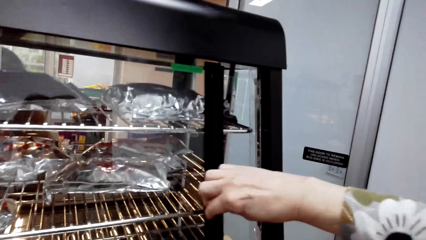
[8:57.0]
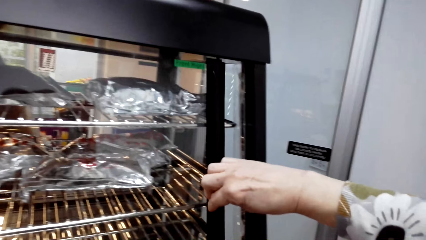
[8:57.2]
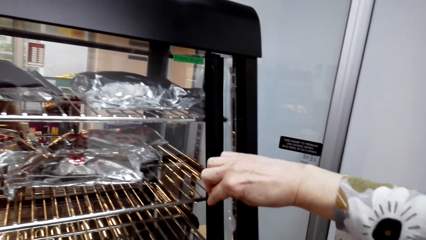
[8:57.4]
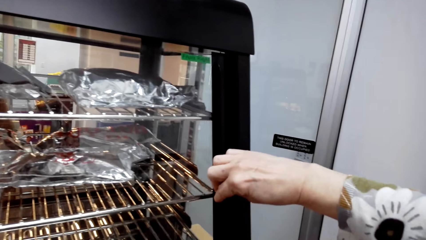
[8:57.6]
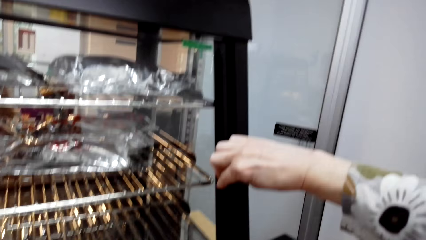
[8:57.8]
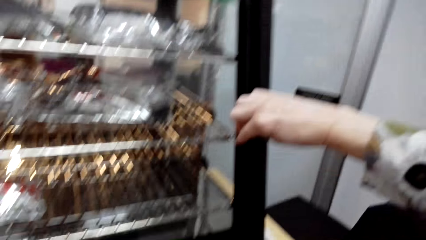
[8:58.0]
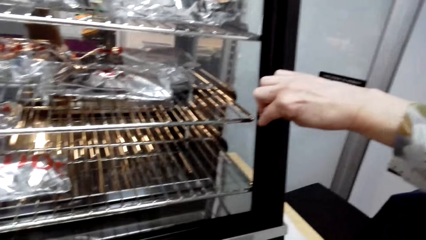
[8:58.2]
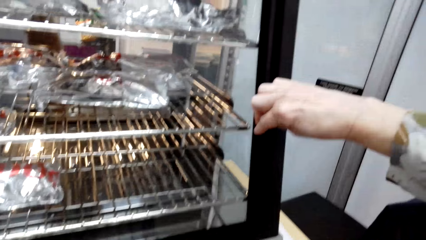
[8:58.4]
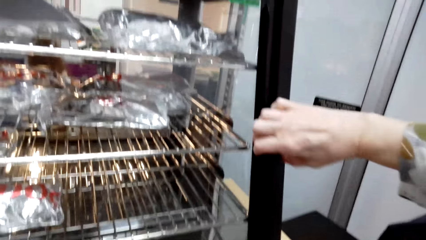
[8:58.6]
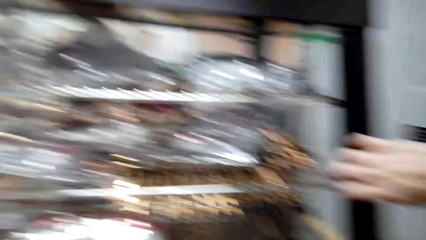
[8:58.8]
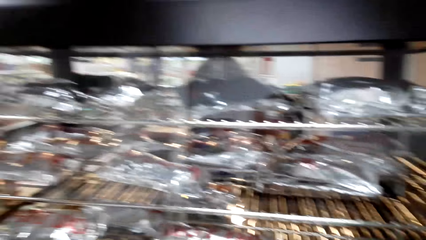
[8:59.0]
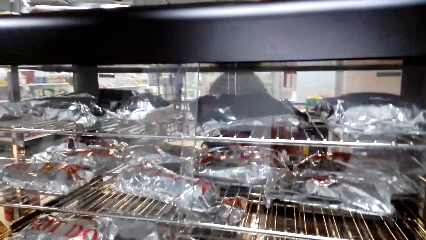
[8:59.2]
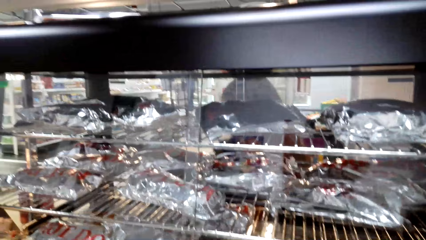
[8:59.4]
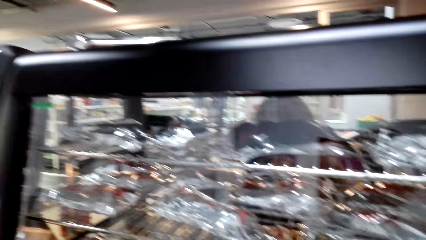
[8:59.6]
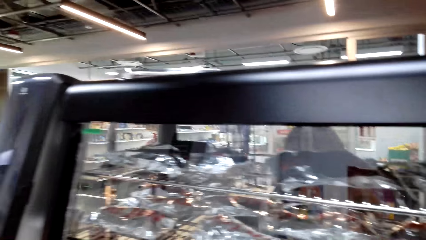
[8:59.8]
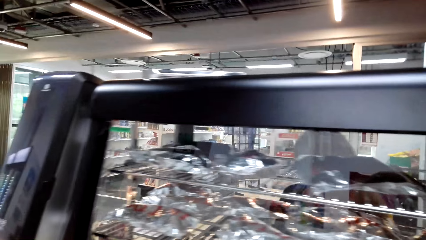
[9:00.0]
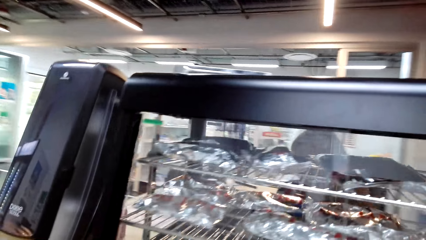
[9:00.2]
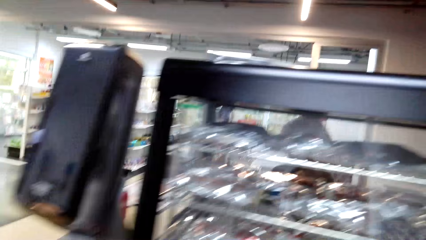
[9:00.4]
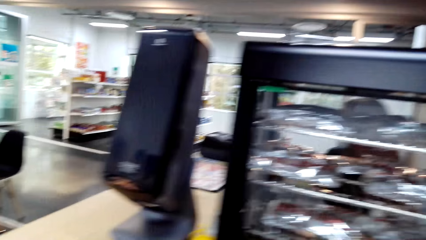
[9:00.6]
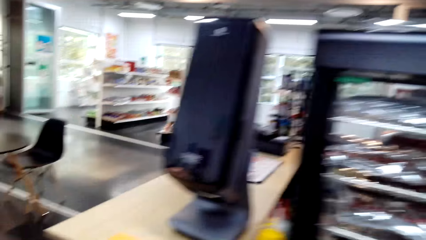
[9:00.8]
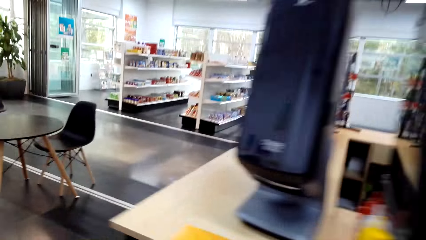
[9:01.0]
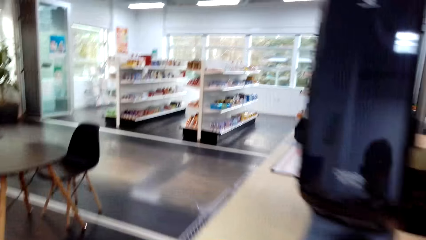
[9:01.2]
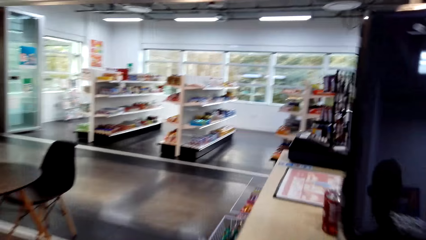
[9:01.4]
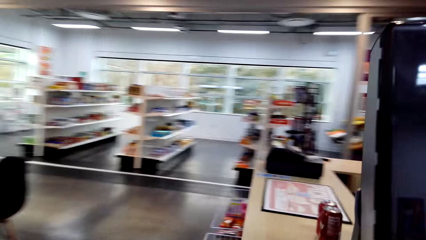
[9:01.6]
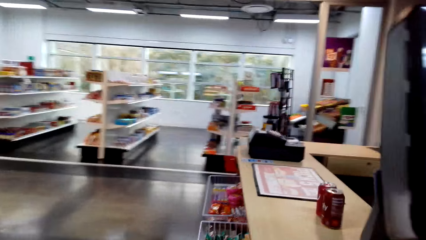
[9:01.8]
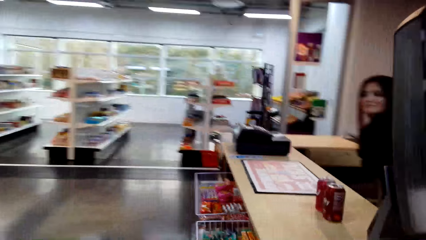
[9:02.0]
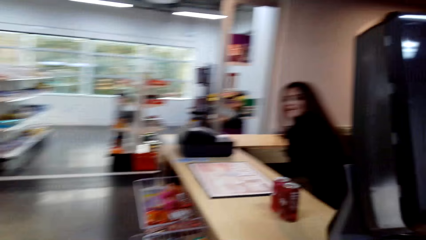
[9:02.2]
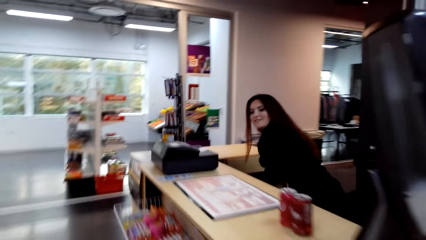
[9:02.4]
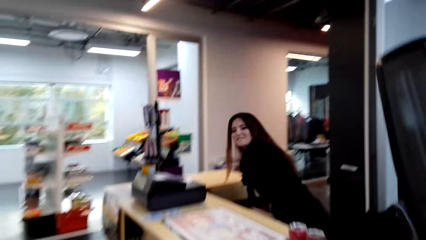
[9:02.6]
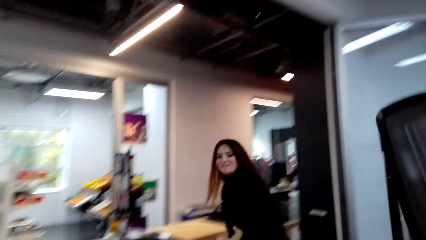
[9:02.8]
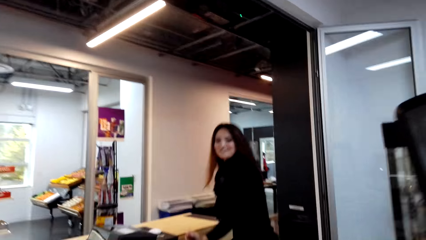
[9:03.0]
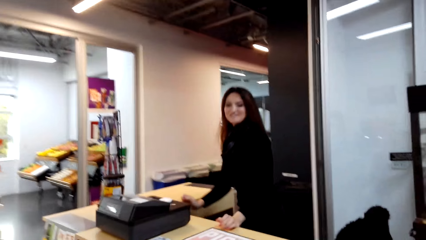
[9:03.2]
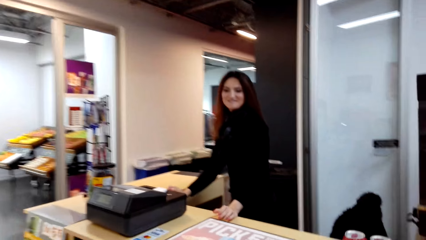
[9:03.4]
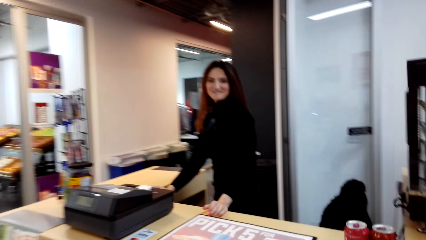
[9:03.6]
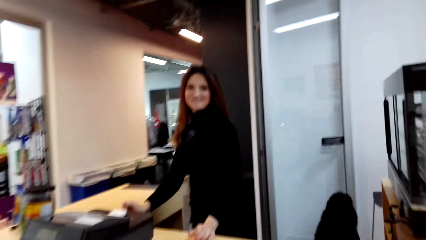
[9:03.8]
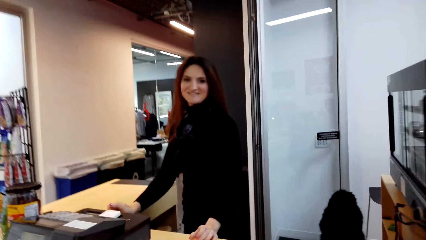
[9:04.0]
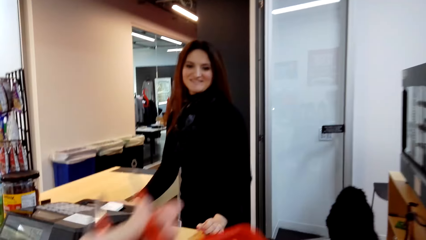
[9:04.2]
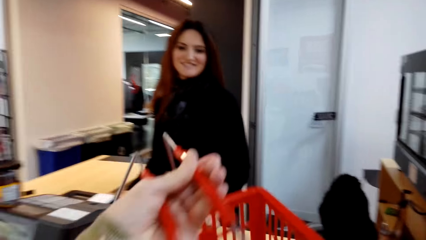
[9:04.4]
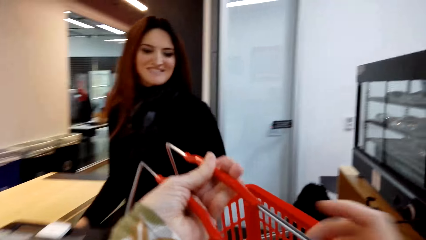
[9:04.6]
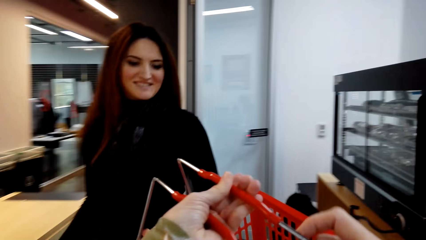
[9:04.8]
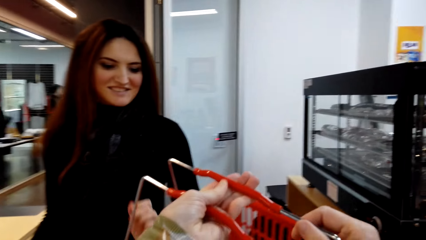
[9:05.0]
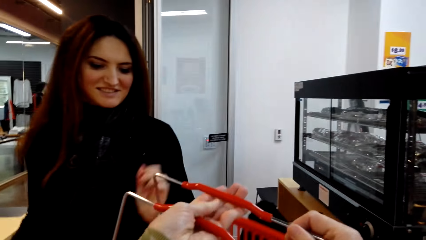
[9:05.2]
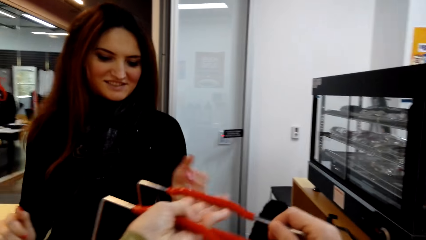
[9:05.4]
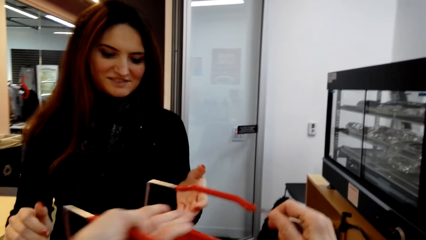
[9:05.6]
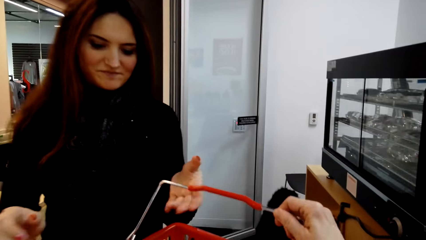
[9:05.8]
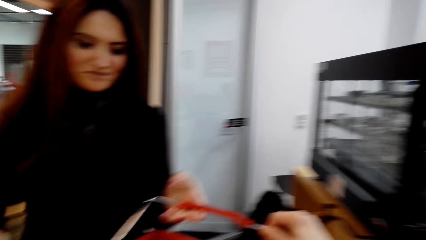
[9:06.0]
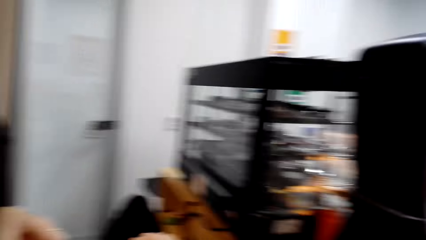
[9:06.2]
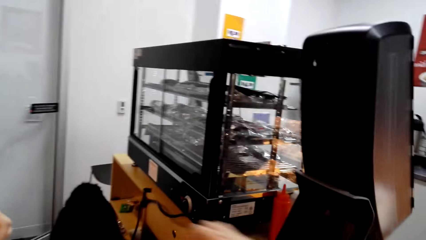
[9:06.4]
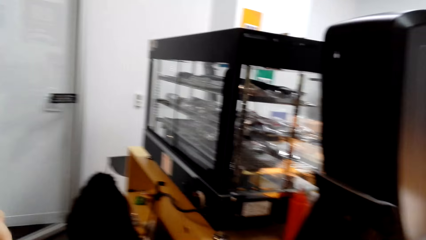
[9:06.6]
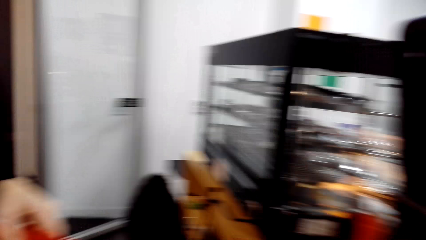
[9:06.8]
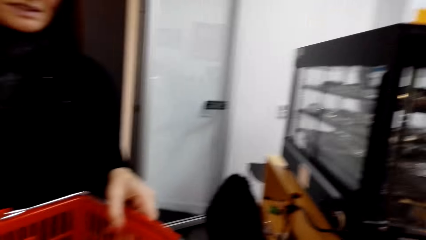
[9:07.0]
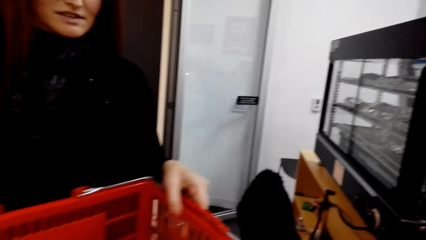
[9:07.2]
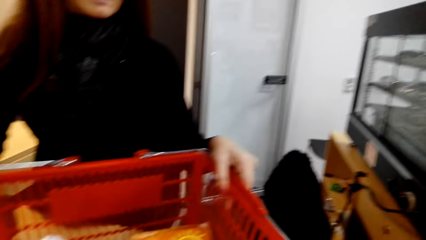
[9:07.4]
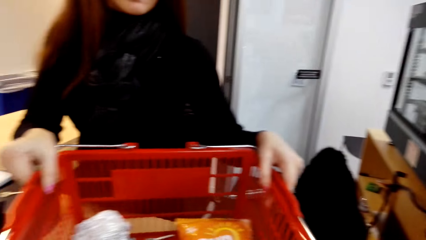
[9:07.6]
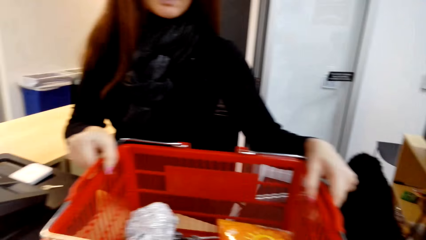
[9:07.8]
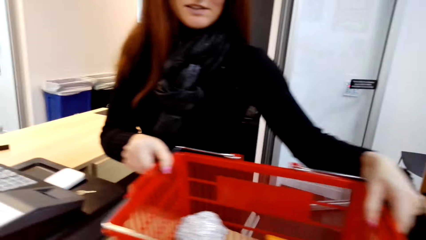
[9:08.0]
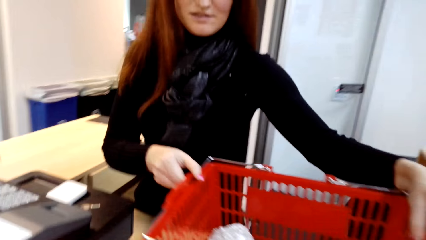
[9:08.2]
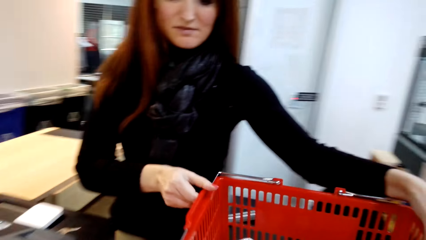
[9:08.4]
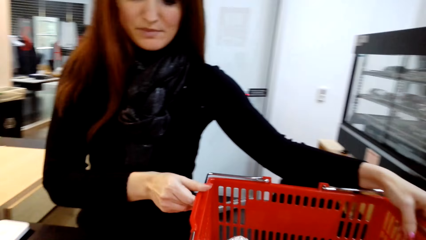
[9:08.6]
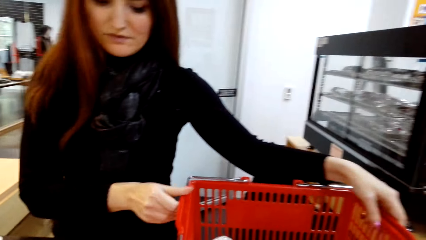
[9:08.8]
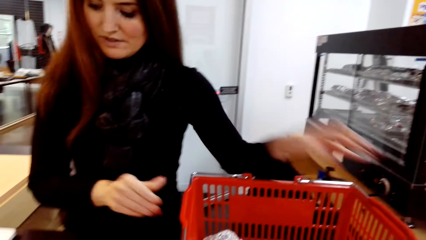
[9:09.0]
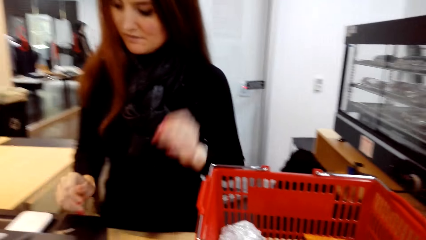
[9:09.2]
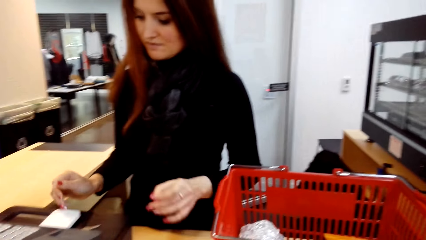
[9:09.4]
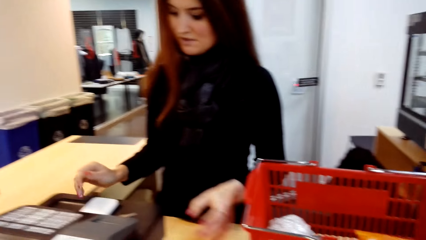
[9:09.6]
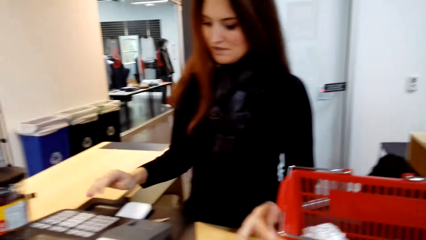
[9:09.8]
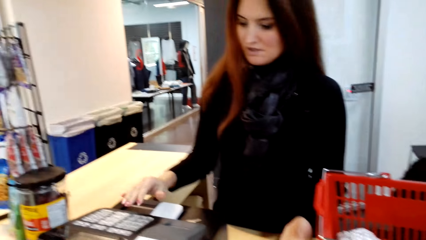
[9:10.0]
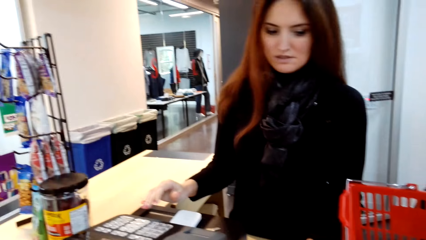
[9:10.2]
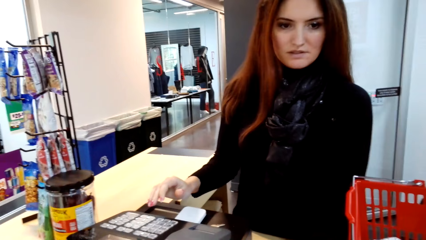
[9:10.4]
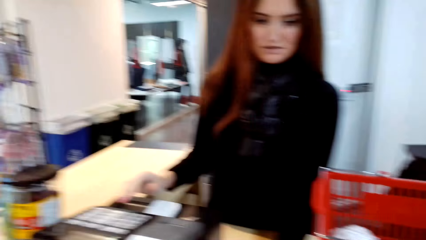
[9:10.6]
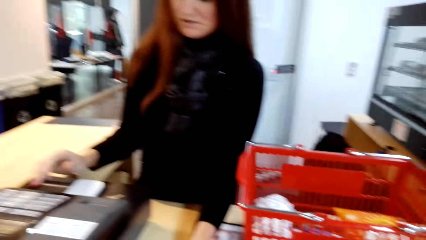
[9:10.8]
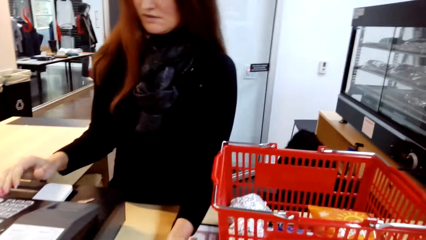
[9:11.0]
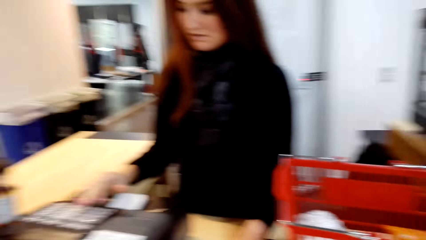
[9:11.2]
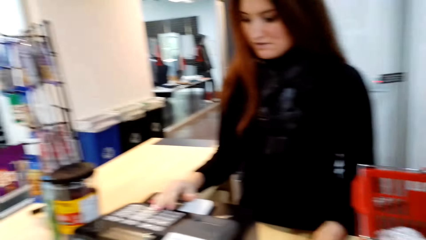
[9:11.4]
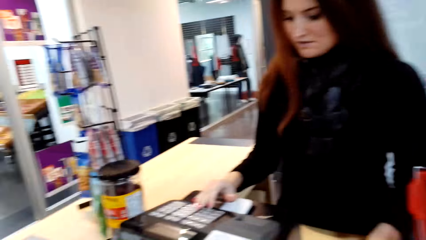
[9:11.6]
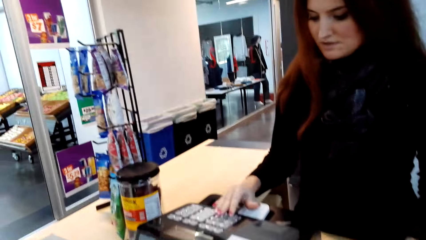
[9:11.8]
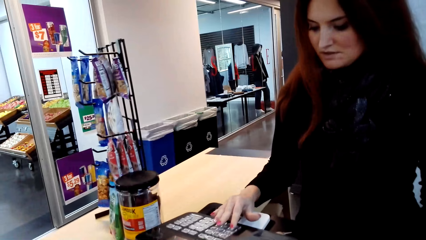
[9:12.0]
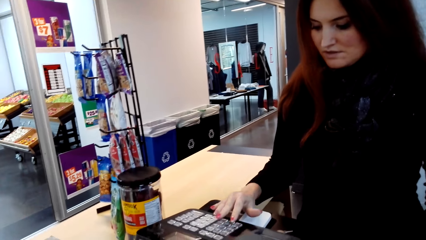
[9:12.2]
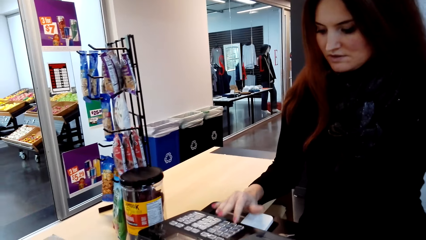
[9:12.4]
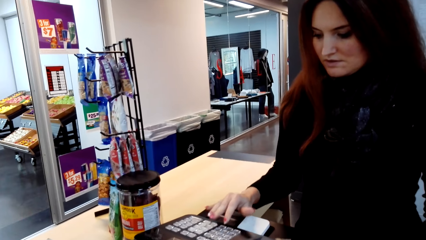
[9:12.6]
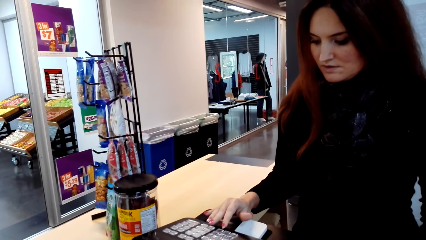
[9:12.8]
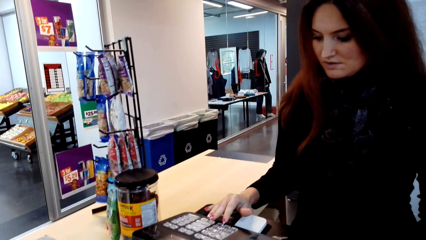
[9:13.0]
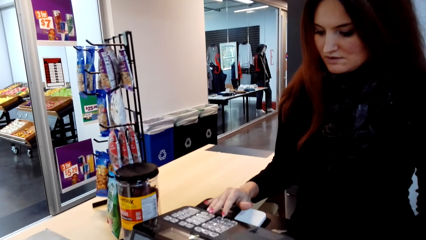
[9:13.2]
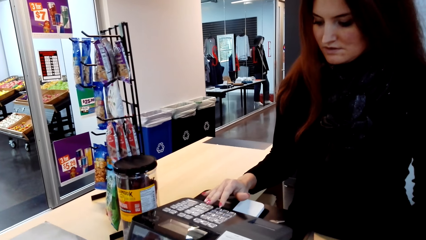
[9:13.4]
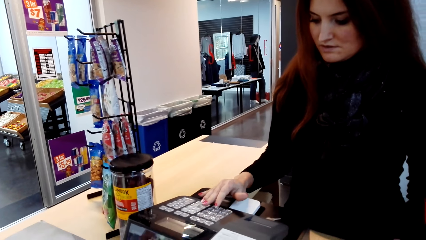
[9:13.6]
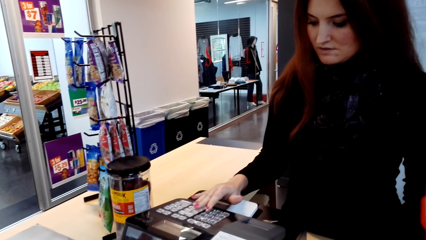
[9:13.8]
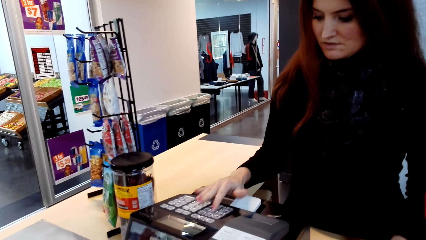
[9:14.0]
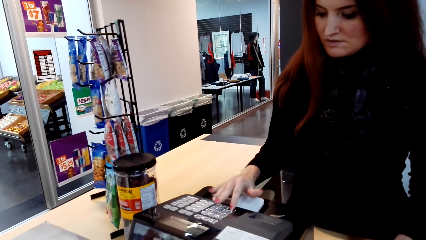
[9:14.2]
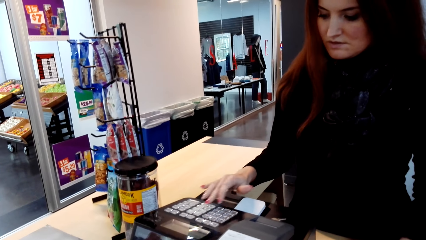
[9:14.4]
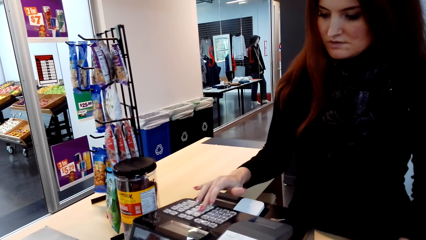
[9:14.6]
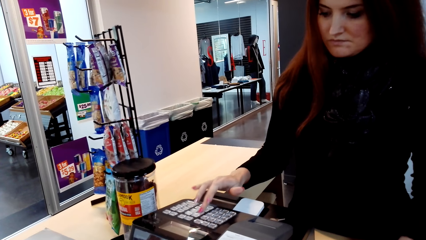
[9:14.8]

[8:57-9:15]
The camera wearer closes the oven. They turn around and walk in a supermarket. They hand the shopping basket to a cashier. They drop the trolley on the counter. They look around. The cashier holds the basket. The camera wearer looks around. The cashier presses the point of sale.
